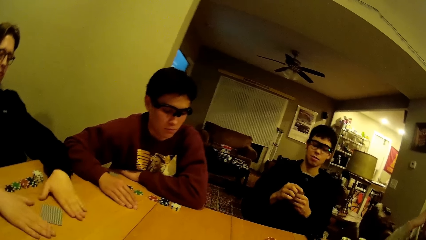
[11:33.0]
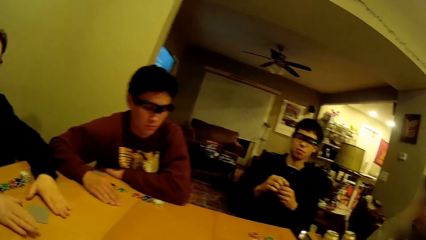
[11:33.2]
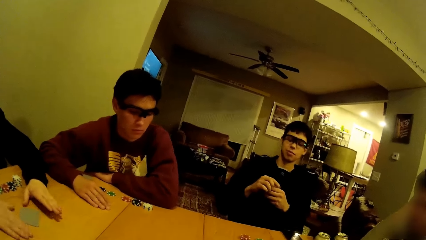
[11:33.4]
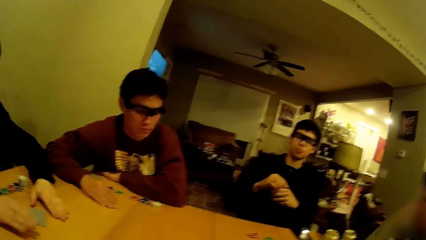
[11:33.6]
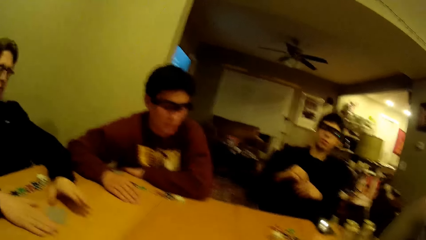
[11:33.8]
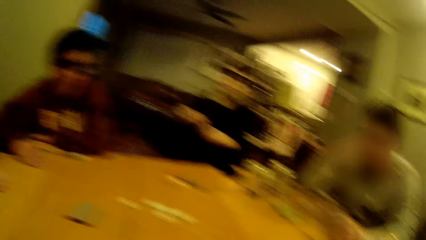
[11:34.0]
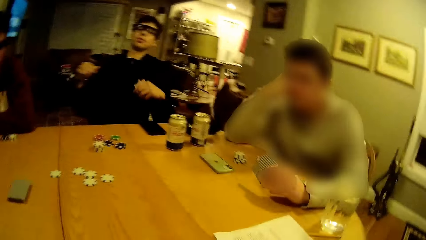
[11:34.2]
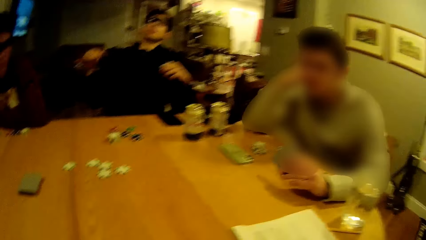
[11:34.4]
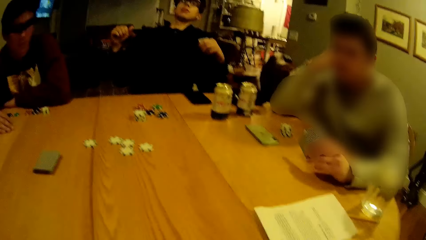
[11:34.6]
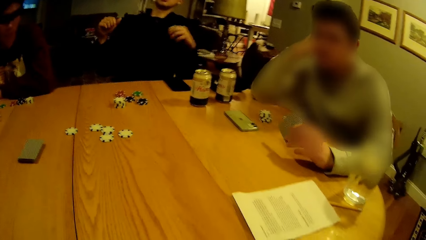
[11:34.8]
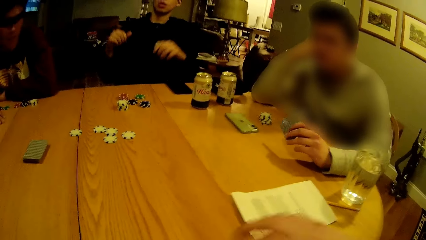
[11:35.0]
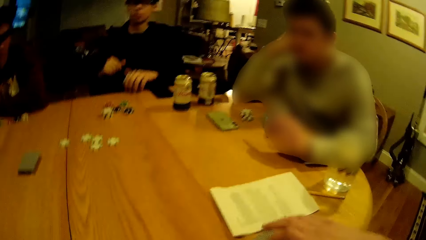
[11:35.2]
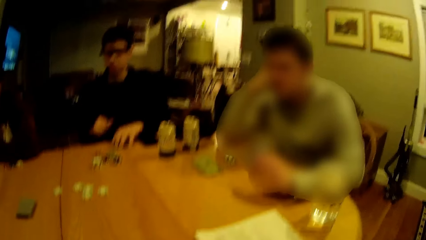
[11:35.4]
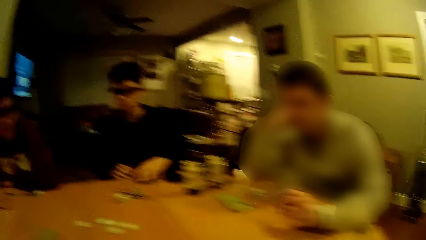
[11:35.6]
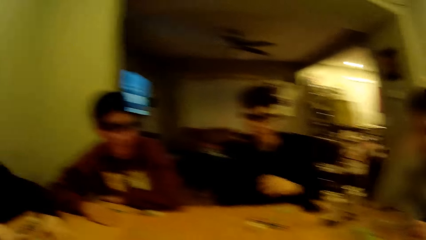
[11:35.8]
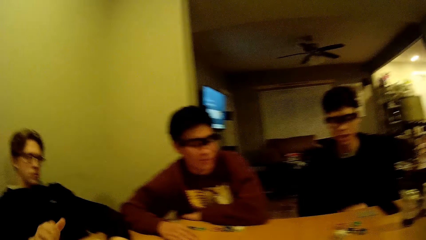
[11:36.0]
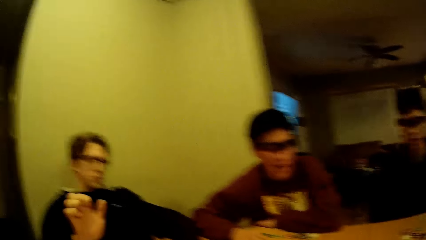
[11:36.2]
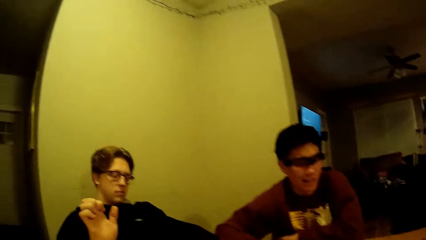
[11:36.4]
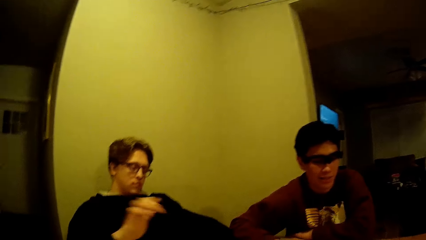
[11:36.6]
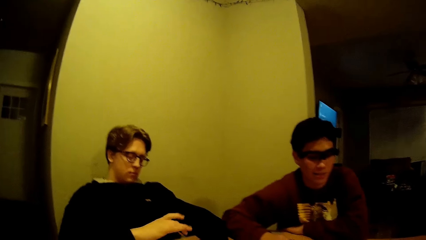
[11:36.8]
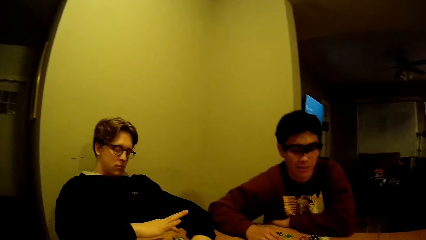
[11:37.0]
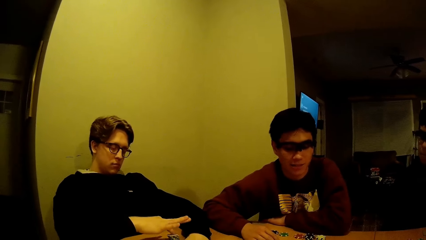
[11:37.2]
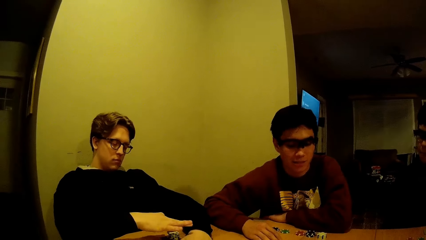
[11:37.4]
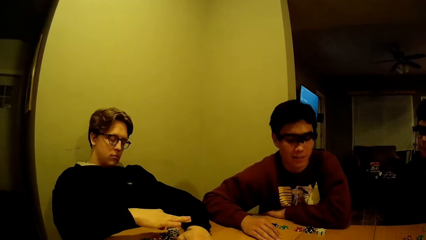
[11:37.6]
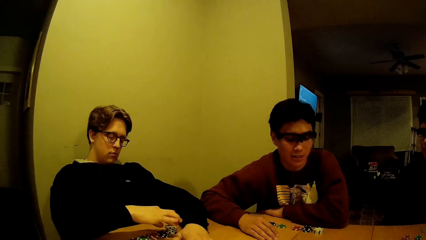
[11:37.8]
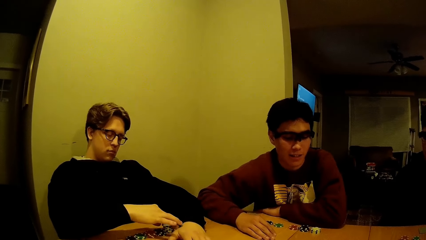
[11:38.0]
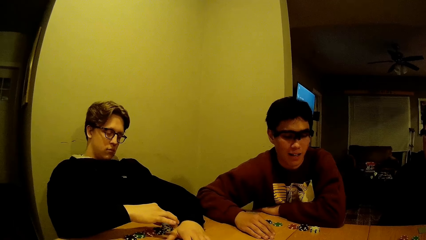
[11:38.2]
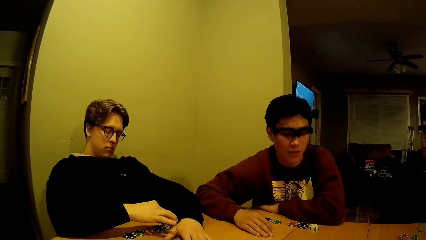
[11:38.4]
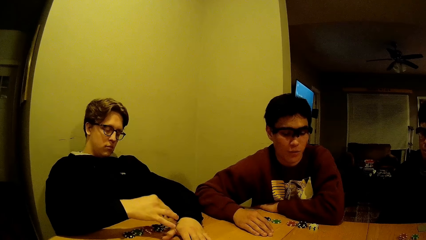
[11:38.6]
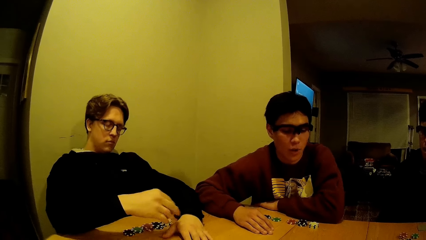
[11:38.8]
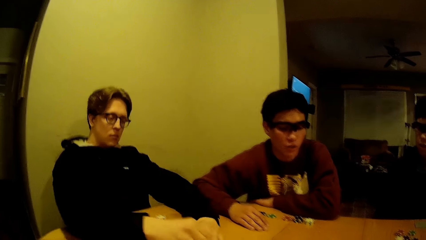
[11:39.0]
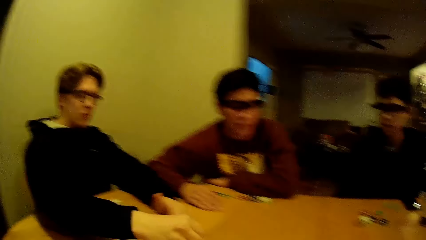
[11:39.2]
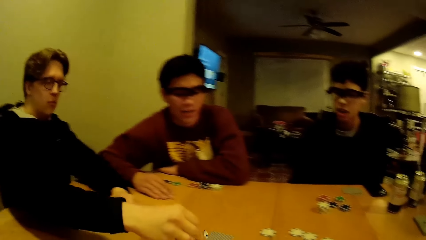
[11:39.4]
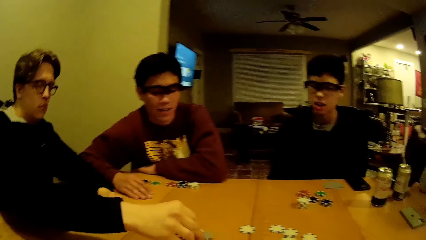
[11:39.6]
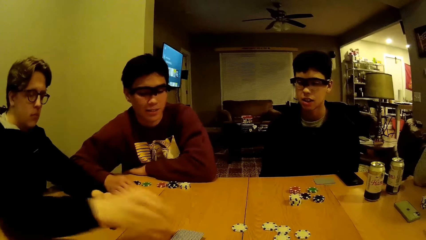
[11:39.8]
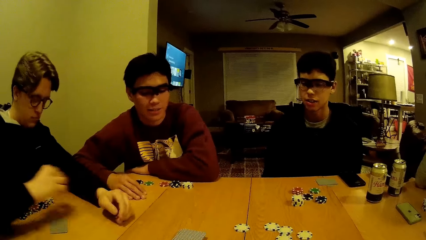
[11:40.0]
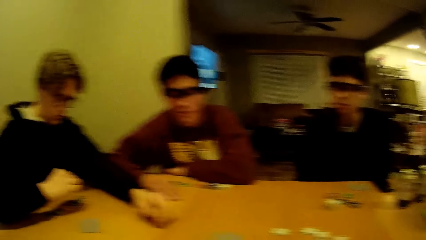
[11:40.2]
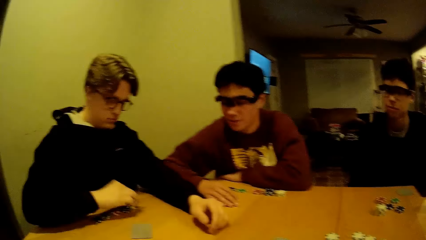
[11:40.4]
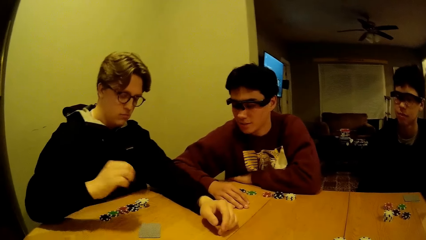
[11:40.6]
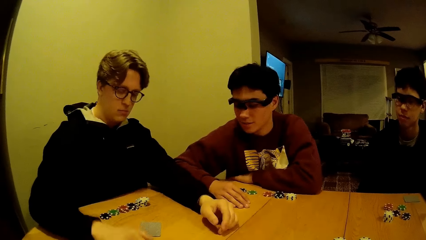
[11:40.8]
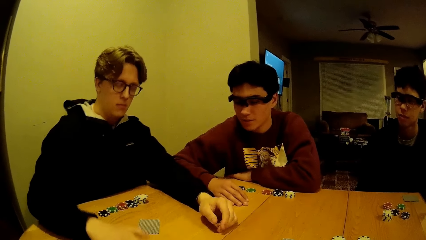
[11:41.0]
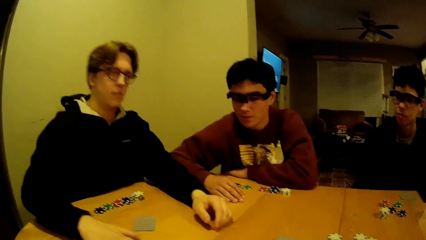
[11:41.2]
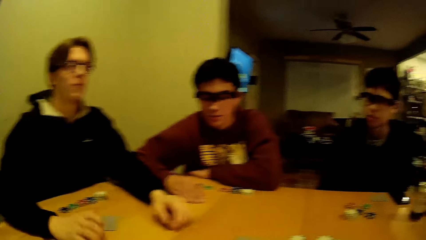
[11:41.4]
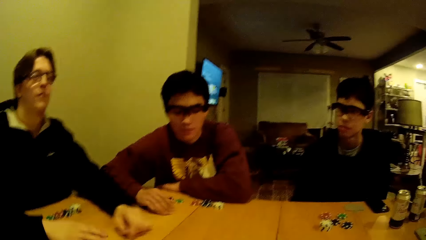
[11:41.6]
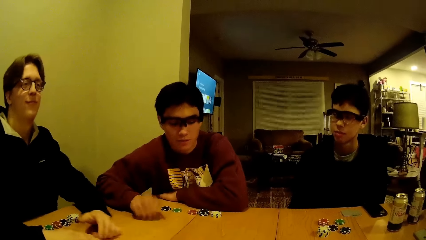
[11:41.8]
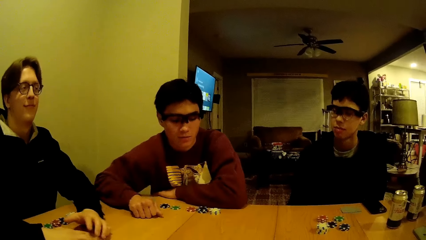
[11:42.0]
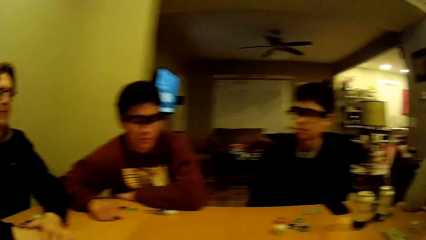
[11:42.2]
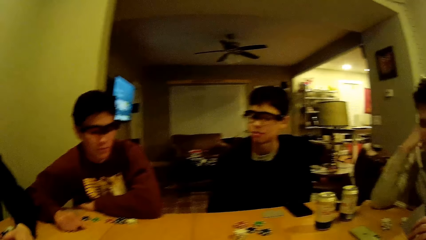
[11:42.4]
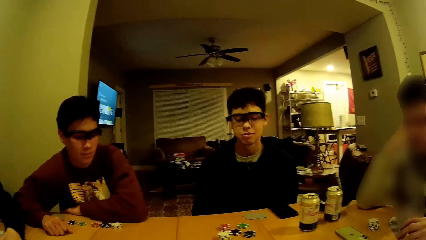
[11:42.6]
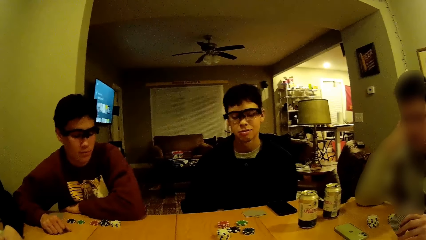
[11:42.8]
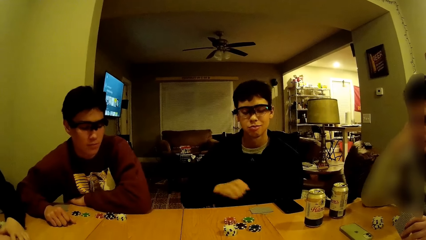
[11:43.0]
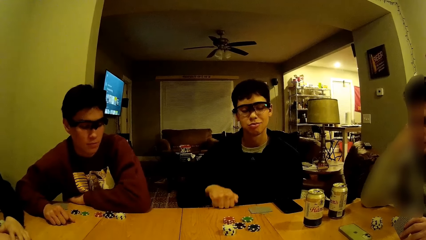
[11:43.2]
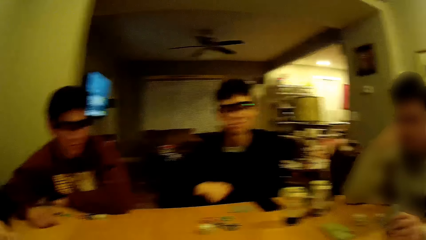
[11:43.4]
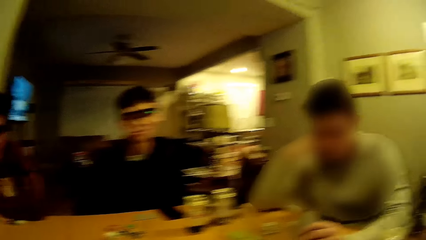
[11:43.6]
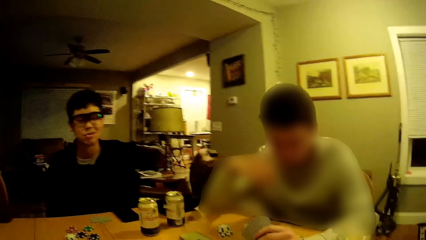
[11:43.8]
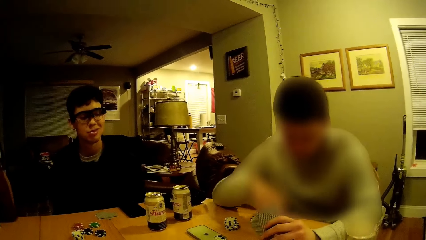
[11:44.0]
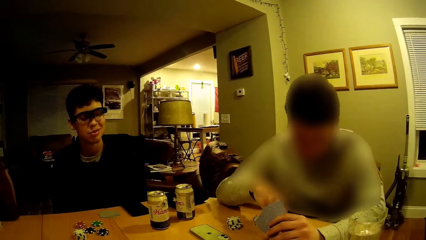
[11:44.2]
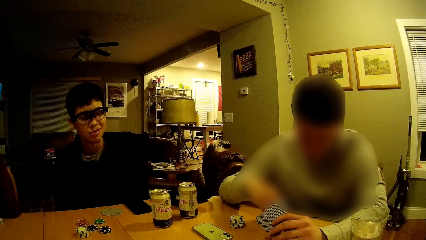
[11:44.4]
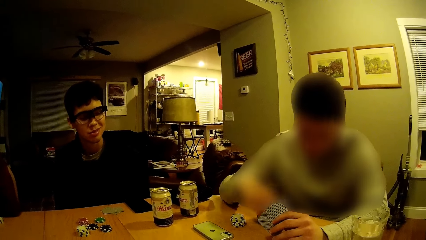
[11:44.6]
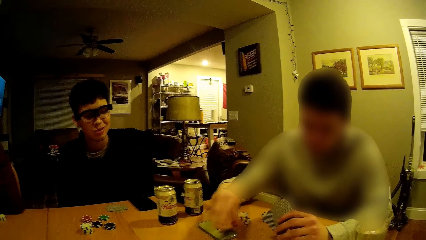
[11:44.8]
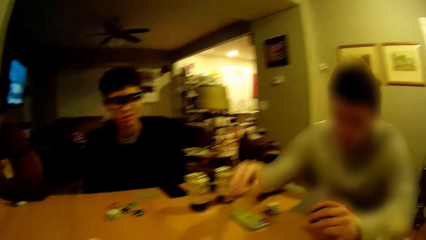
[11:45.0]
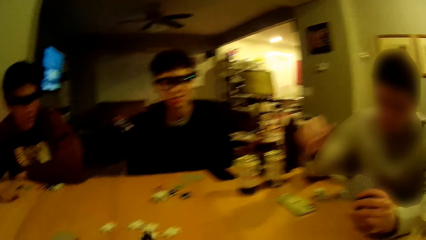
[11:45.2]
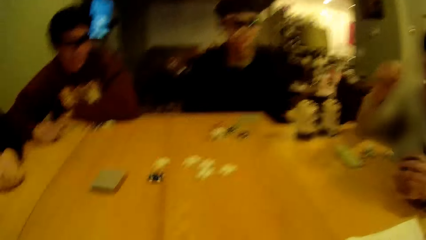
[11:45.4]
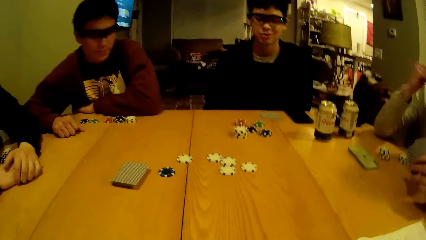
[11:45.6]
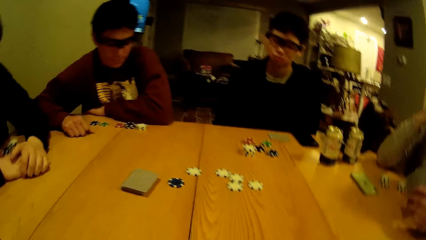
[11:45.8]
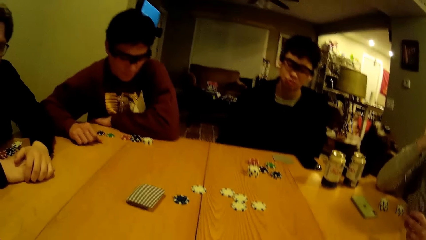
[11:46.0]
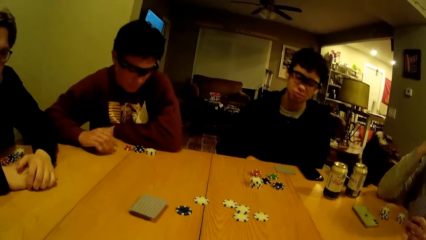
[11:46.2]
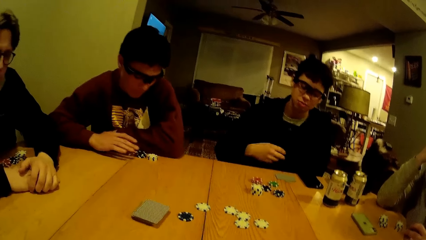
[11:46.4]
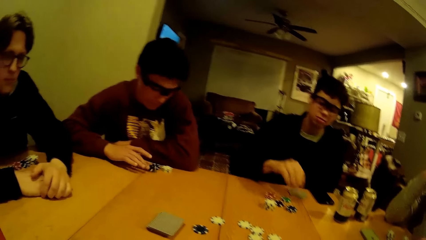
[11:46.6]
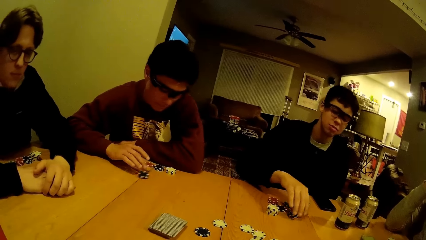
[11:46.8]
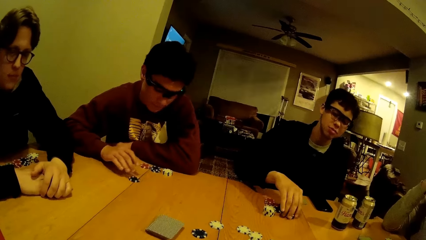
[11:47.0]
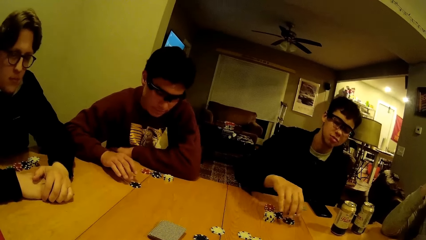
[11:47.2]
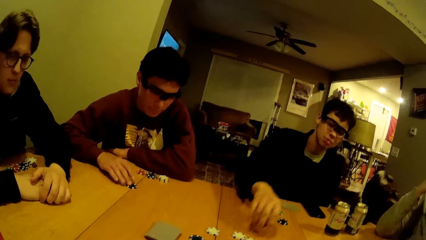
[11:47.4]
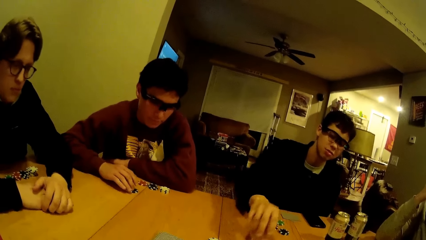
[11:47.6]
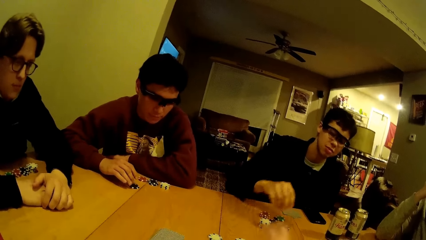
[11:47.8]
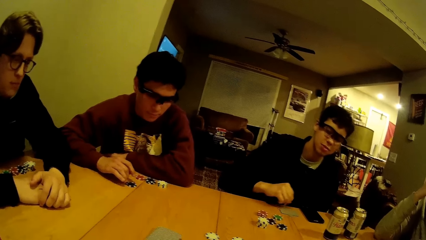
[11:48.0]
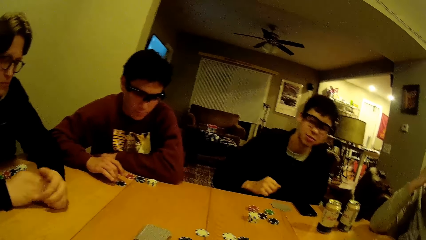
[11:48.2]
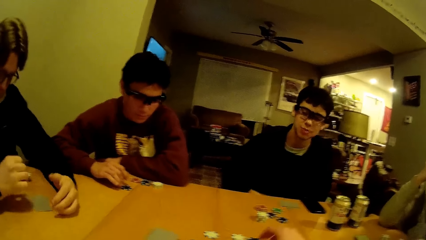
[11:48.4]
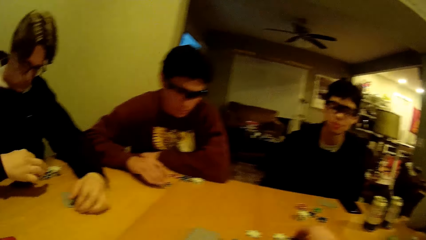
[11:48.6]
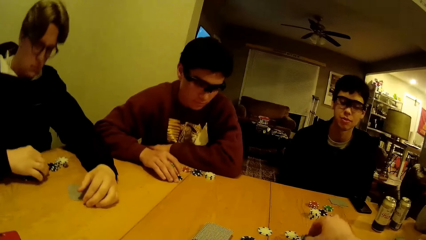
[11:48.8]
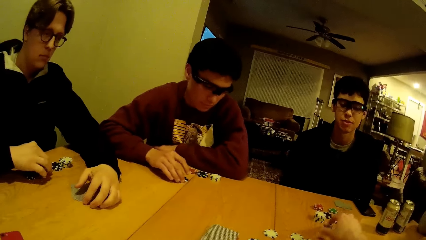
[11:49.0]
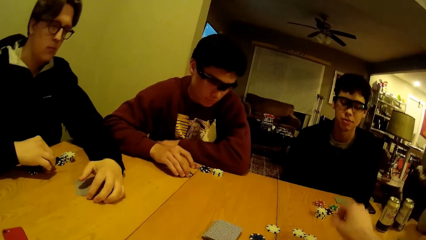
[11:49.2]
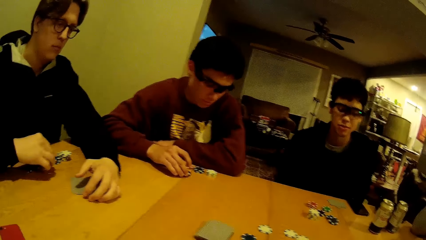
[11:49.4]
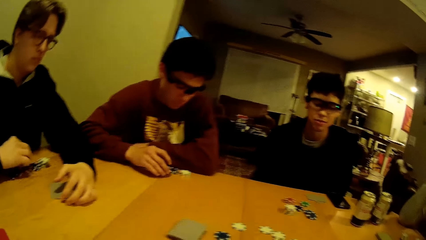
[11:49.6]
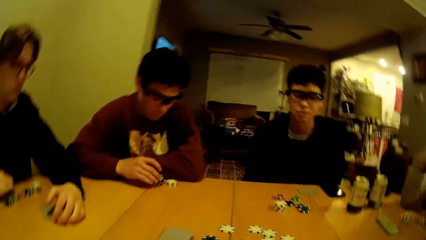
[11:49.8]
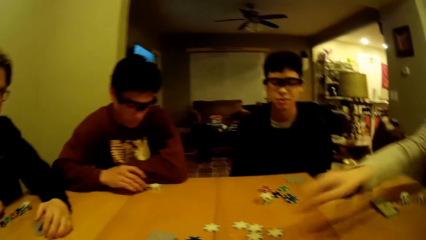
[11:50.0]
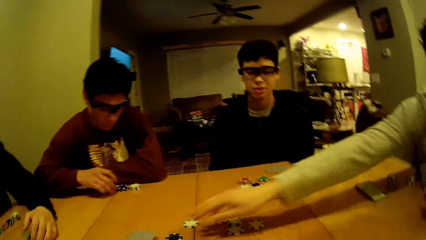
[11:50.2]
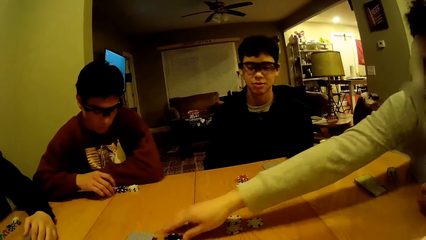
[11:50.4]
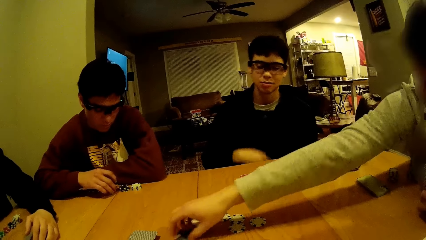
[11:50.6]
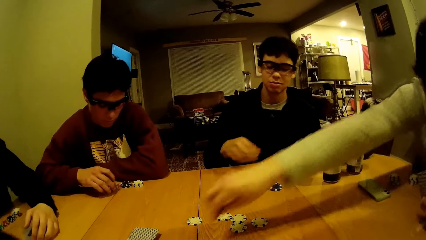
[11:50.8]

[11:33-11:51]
The camera wearer moves cards on the table with his right hand. A man picks a white chip from a stack of white chips from the table with his right hand. A person takes the card. The man drops the white chip on the stack of white chips on the table with his right hand and knocks on the table with his right hand. Another man knocks on the table with his right hand. A third man knocks on the table with his right hand. A fourth man picks a black chip from the table with his right hand and tosses the black chip on the table with his right hand. The second man moves a black chip on the table with his right hand. The third man picks a black chip on the table with his right hand and drops the black chip on the table with his right hand. The camera wearer picks the black chip from the table with his right hand. The first man holds a chip on the table with his right hand. The camera wearer drops the black chip on the table with his right hand. The fourth man picks a black chip from the table with his right hand.
